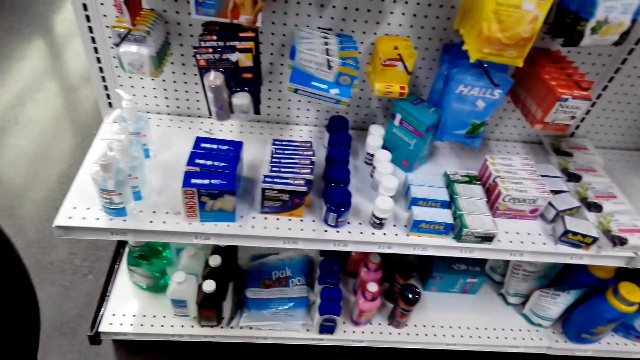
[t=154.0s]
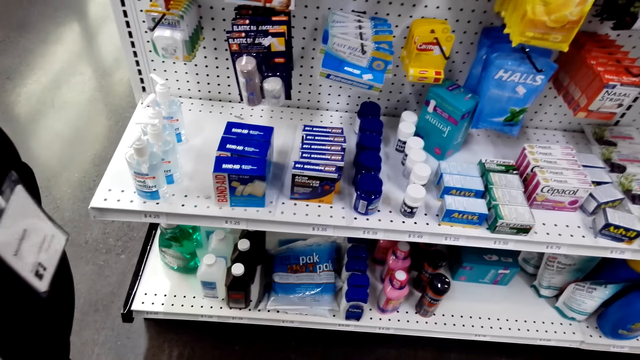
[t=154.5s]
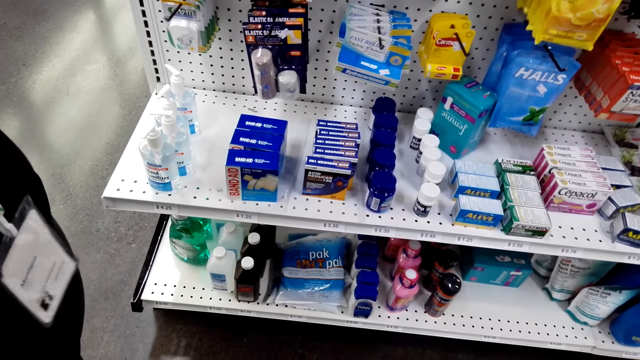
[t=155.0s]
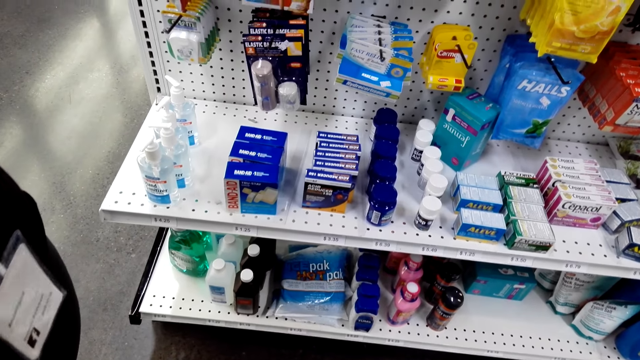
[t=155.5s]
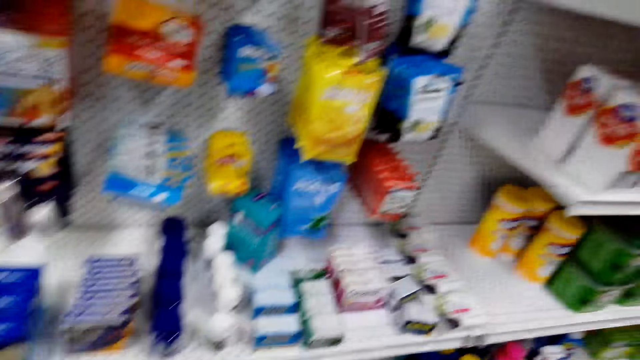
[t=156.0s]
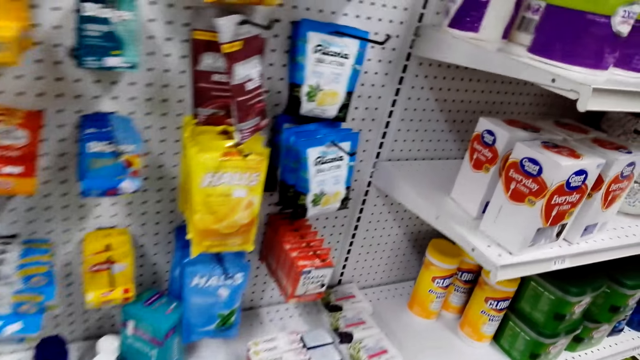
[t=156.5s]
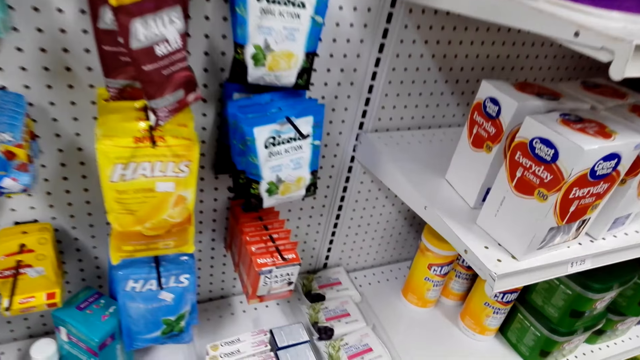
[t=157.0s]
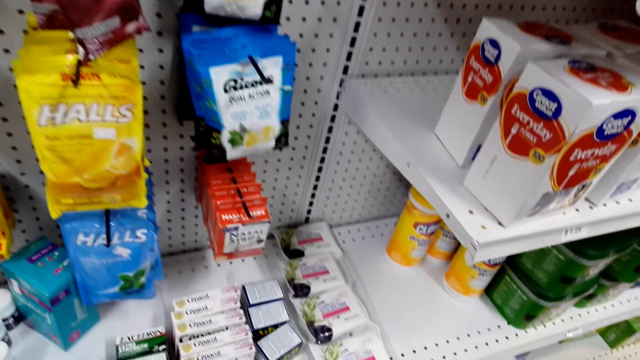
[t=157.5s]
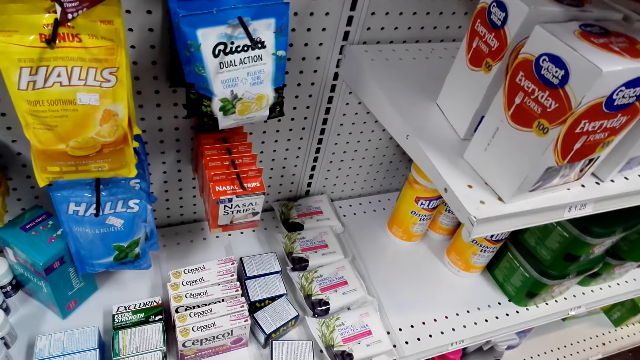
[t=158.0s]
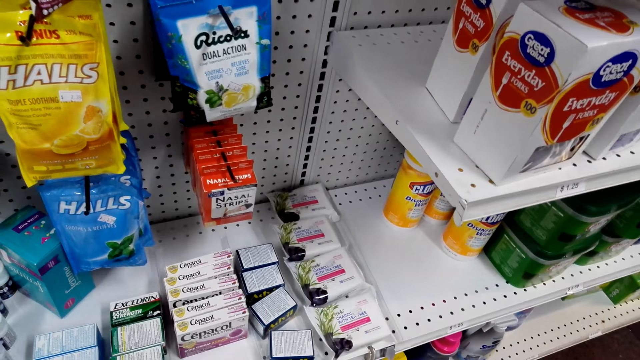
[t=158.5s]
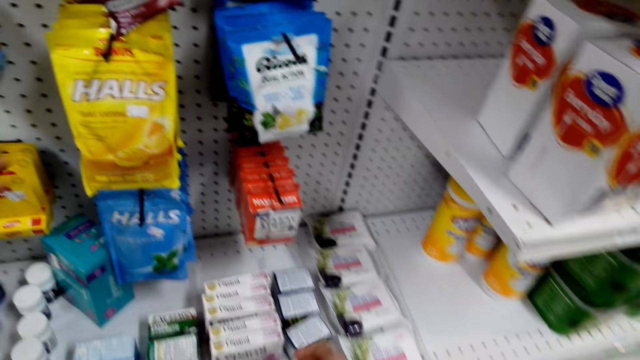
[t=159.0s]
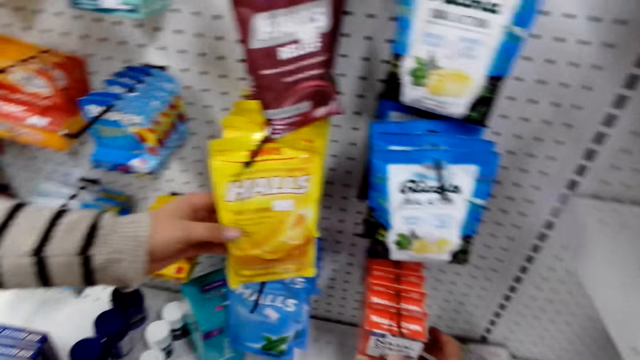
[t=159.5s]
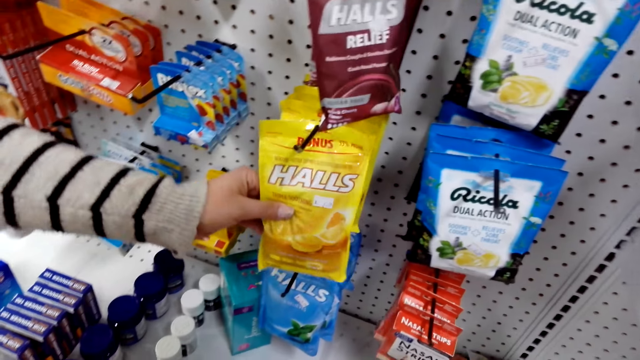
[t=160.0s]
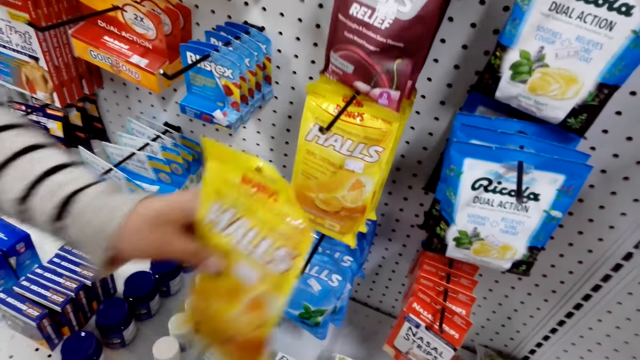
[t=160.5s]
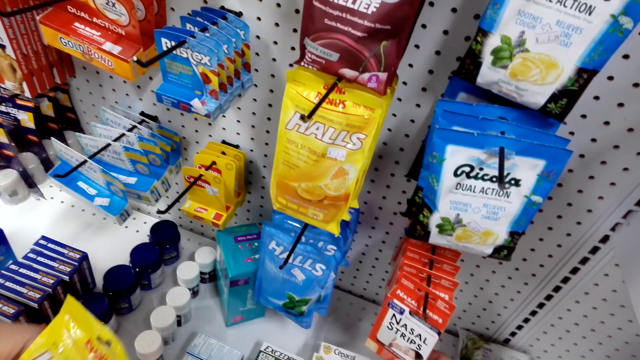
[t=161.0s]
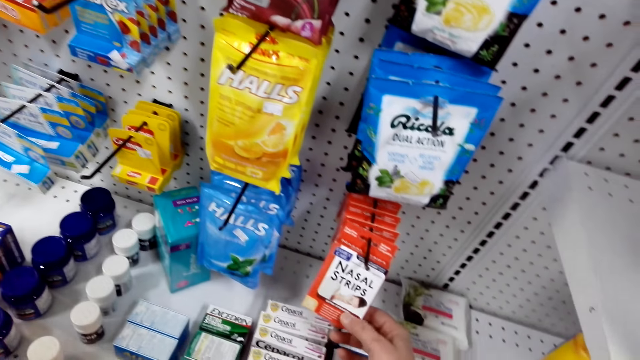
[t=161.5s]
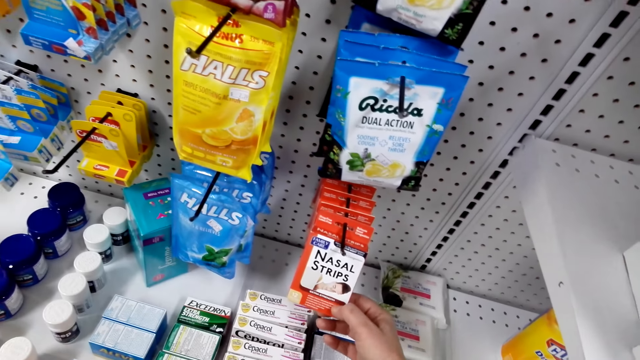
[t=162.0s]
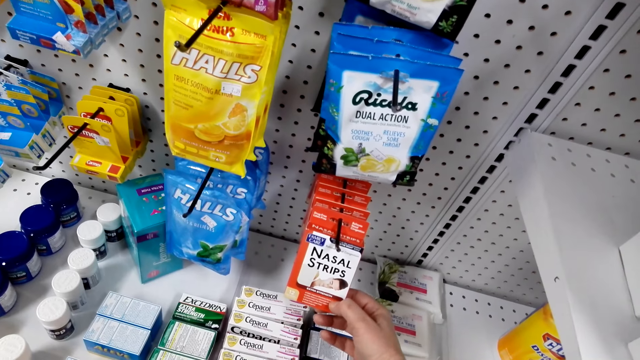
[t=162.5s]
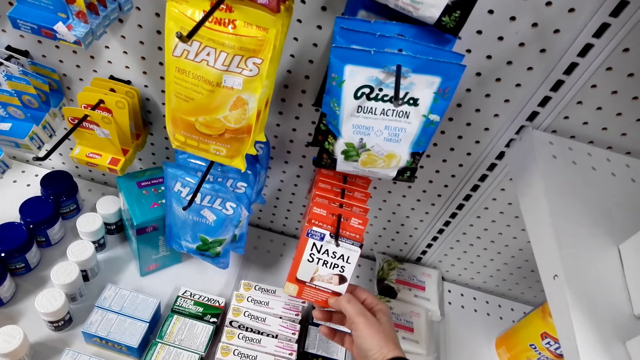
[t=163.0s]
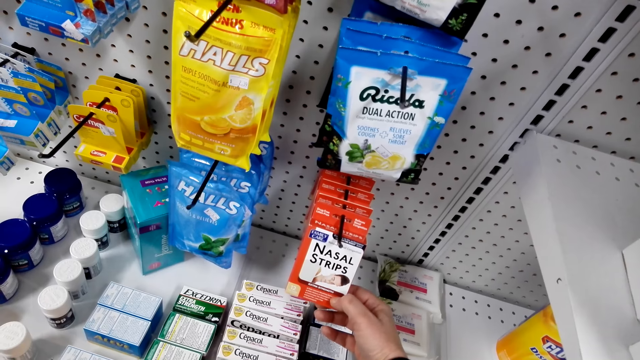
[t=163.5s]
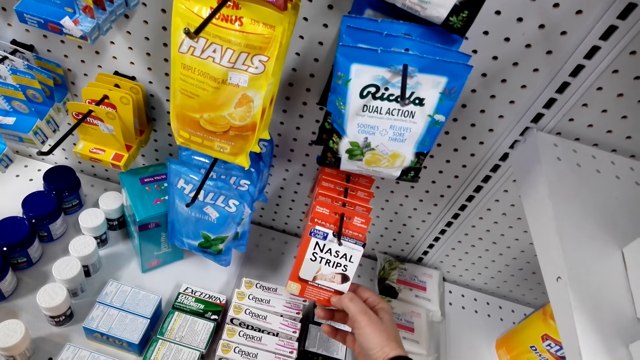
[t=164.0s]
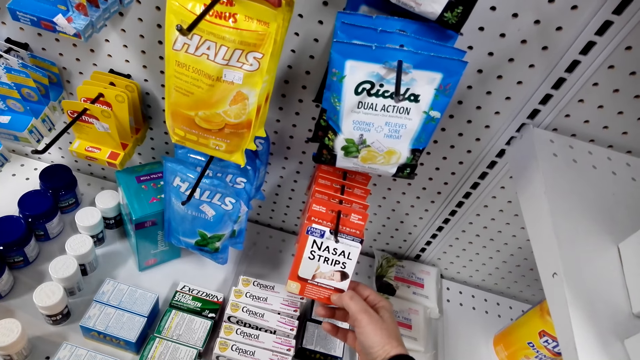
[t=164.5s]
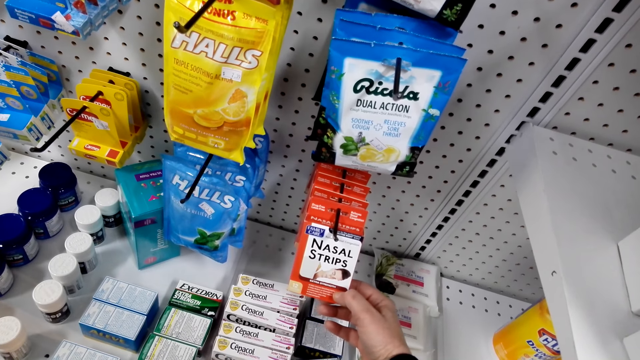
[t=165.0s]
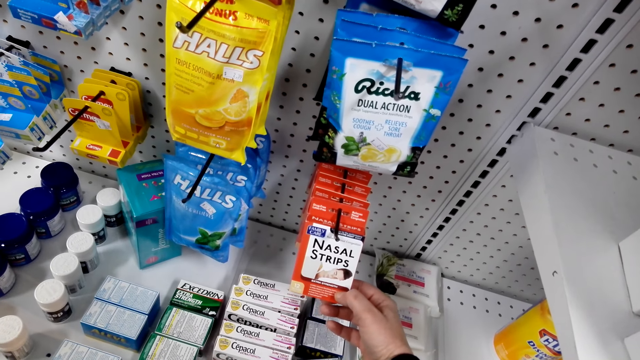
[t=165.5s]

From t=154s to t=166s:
A lady holds something. The lady picks the Halls. The camera wearer touches the nasal strips. They hold the nasal strips.

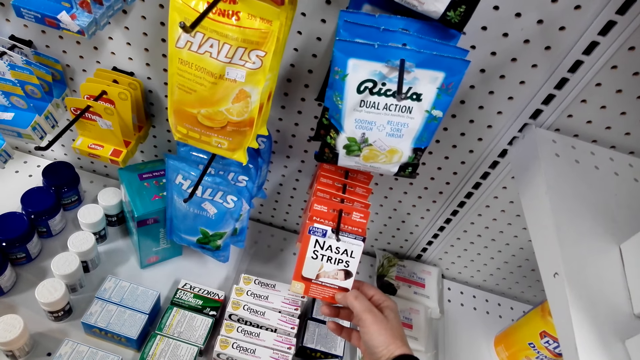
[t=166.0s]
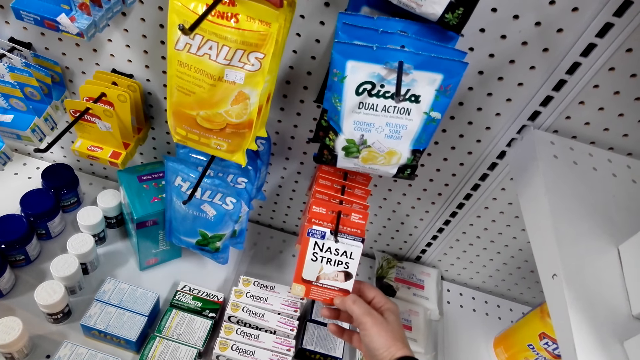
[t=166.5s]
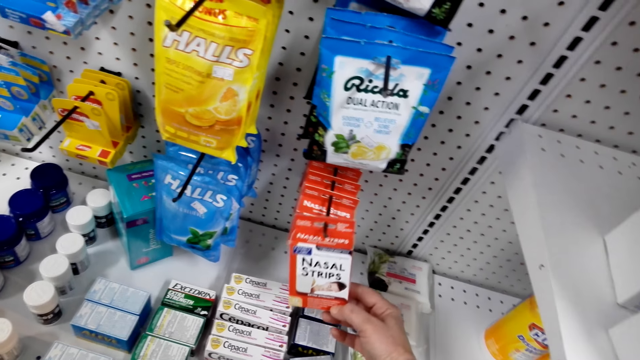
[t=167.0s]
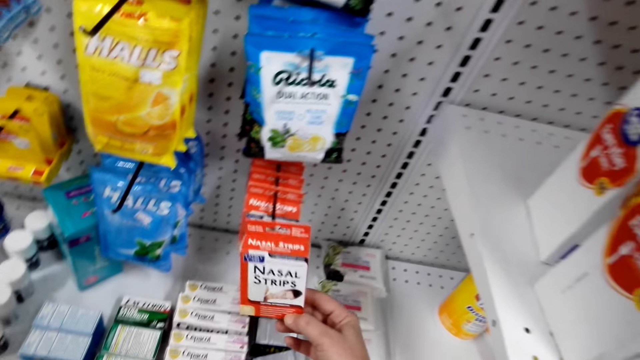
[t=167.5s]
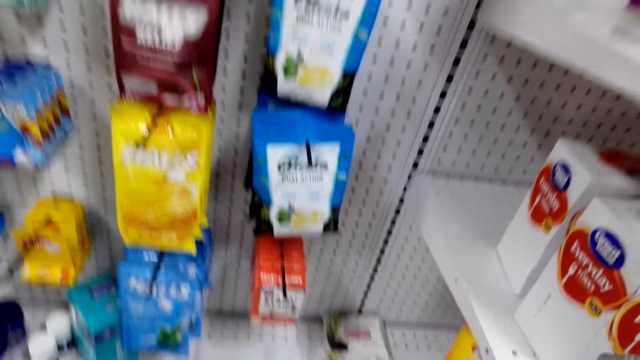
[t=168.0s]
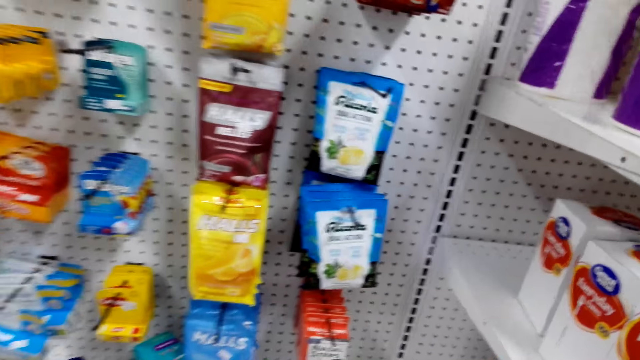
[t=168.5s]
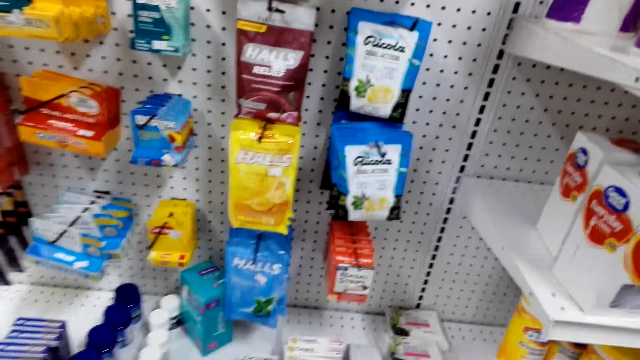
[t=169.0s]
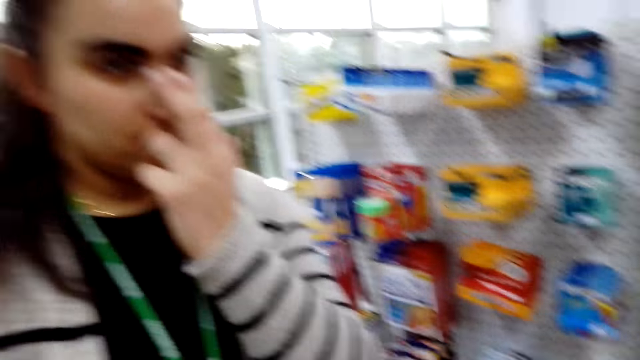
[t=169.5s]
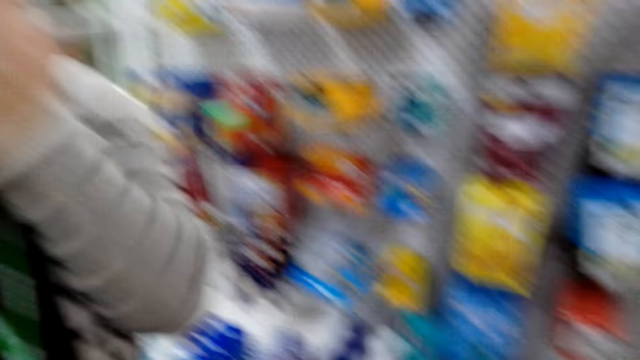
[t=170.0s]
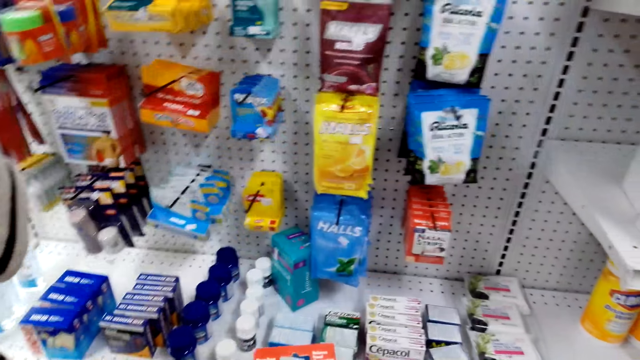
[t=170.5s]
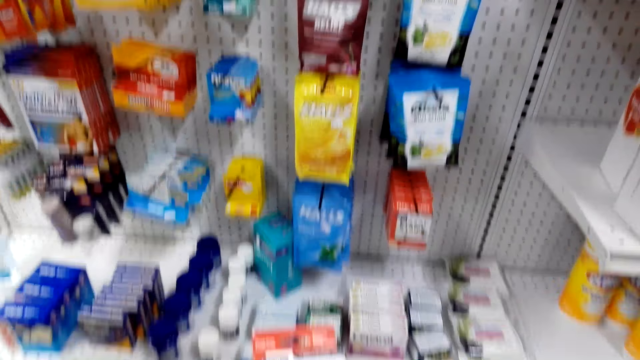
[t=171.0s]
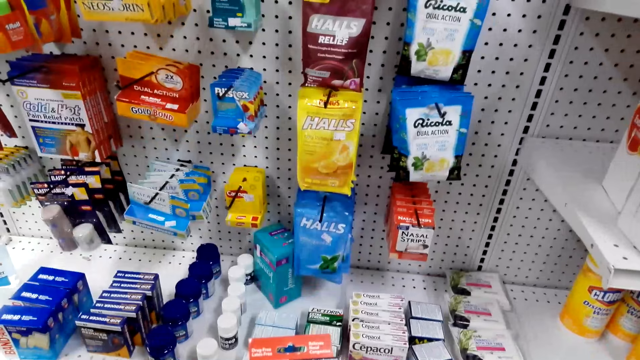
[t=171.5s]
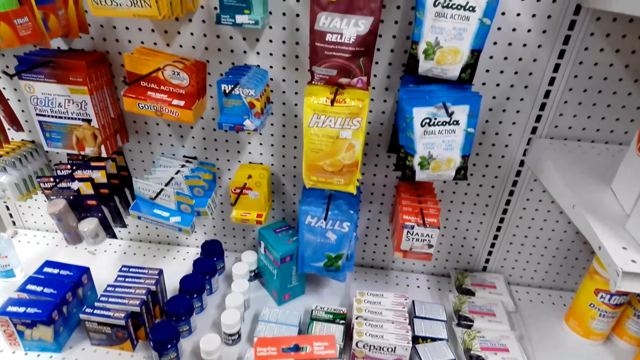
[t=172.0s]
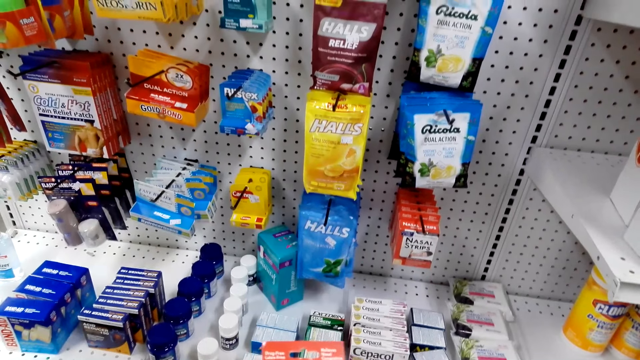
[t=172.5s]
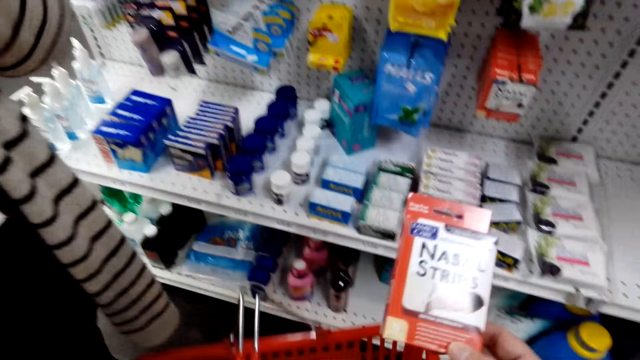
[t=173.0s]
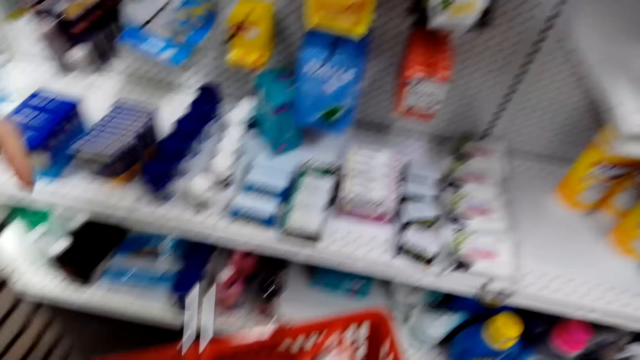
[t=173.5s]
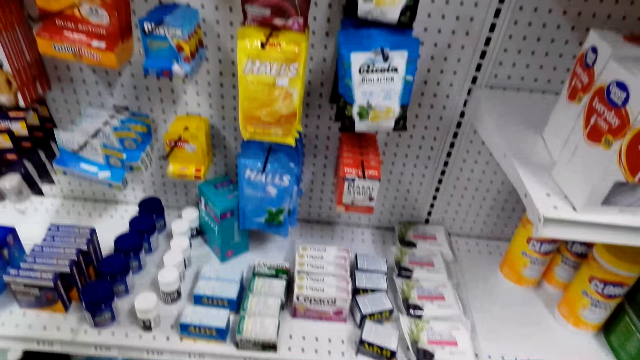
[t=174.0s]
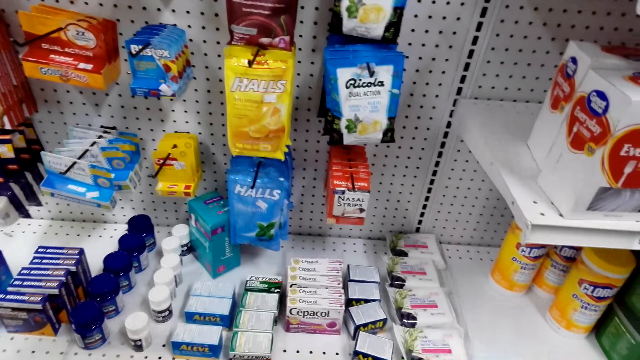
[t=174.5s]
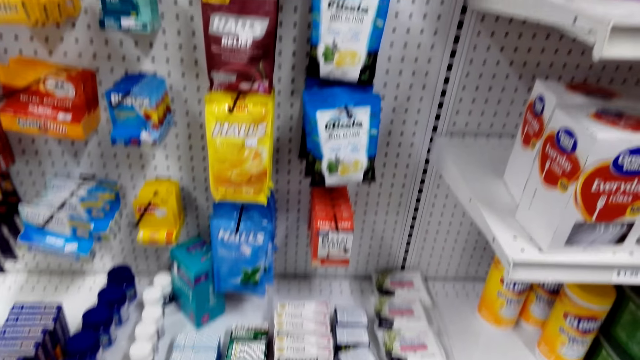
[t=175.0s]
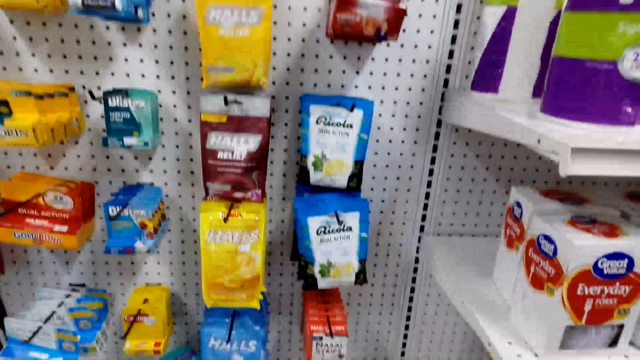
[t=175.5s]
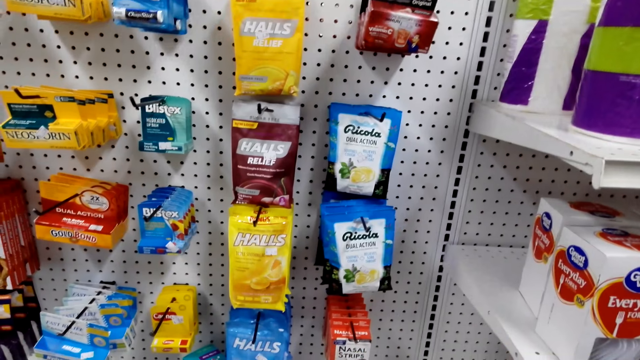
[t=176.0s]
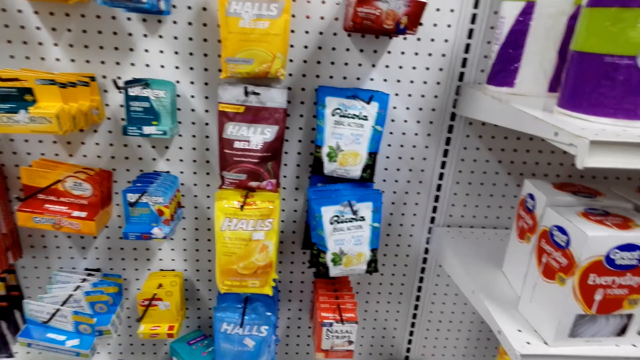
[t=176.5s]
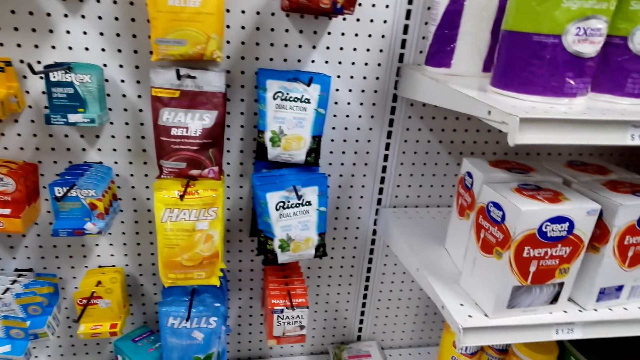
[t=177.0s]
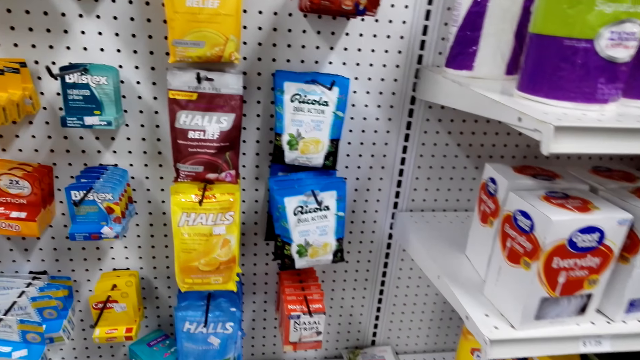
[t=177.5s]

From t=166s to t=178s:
The camera wearer takes the nasal strips. They put the nasal strips in the shopping basket.
